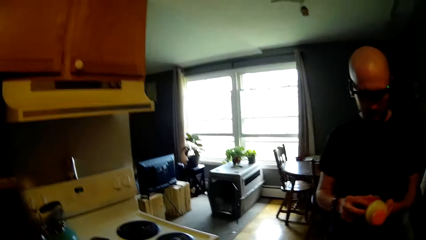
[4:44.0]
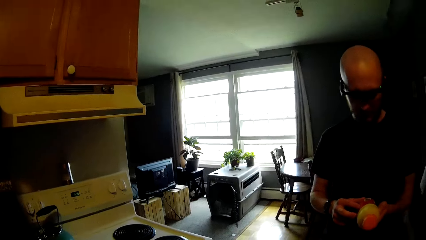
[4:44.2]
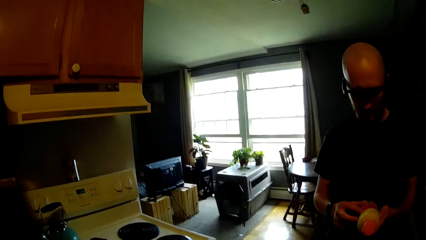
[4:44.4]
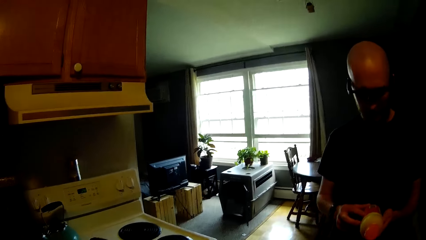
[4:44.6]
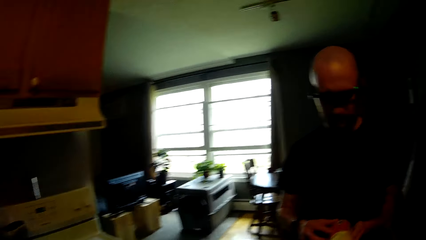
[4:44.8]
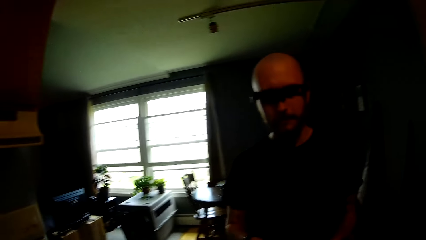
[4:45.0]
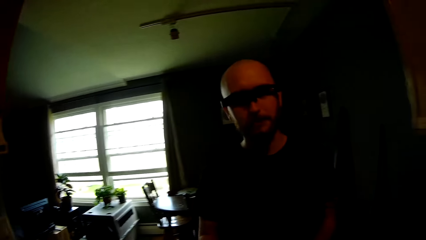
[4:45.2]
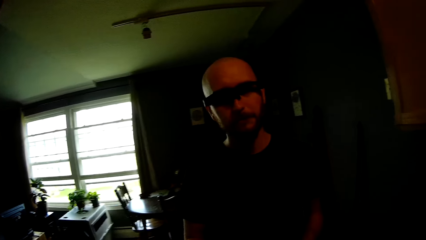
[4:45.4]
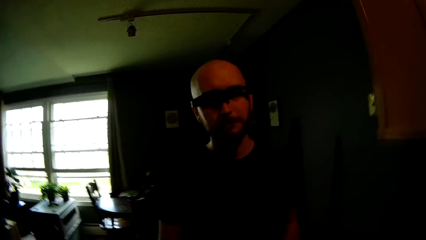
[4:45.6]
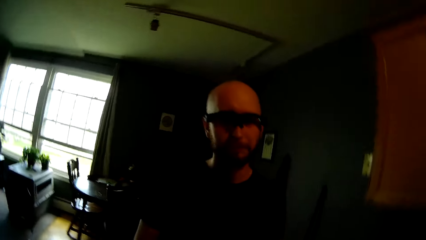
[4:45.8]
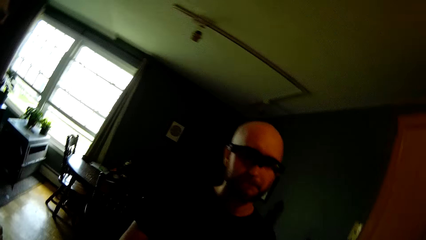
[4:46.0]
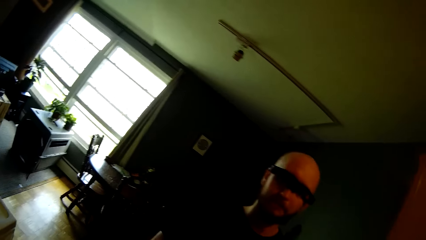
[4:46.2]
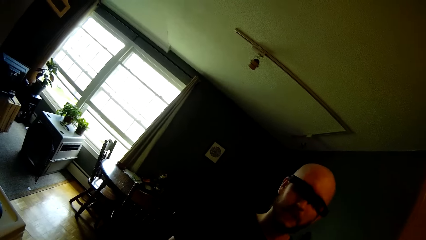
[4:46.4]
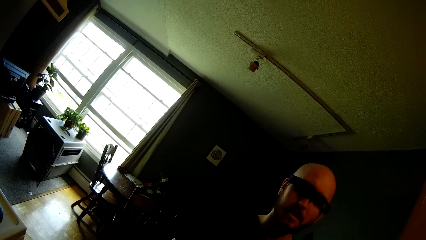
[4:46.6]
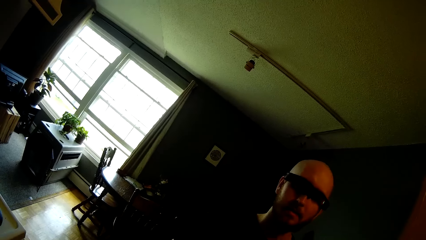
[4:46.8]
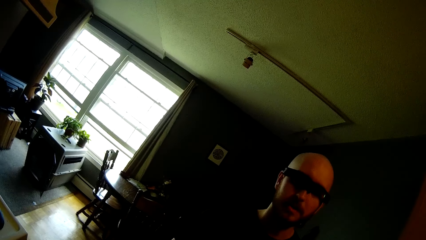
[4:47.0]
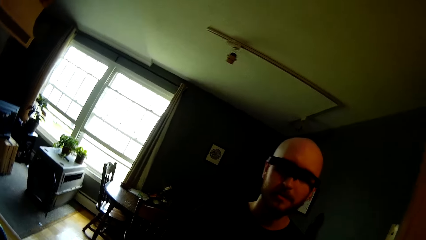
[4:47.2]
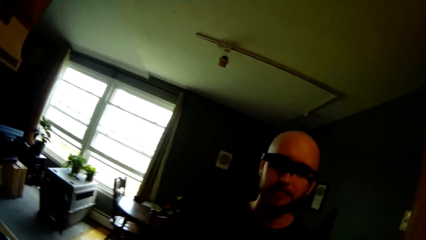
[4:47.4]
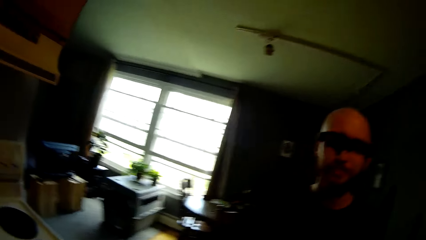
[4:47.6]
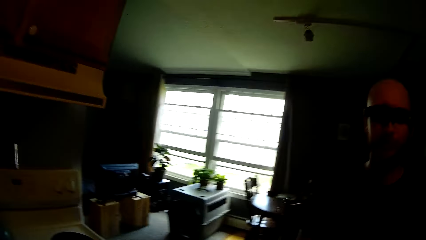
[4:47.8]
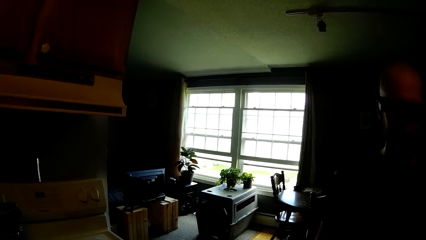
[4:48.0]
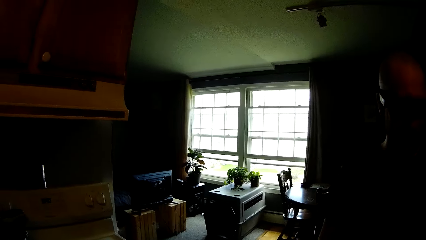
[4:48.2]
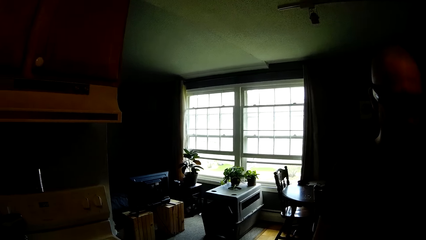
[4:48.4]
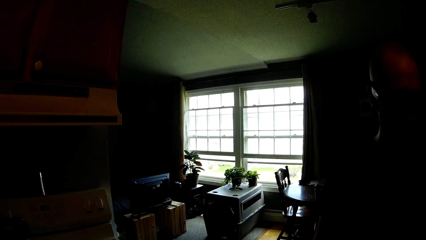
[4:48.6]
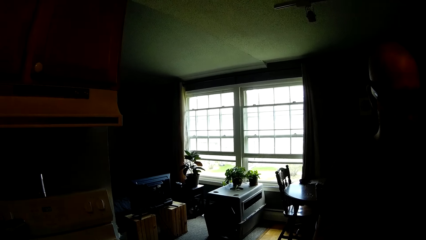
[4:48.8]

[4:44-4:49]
A man dialogues with the camera wearer.

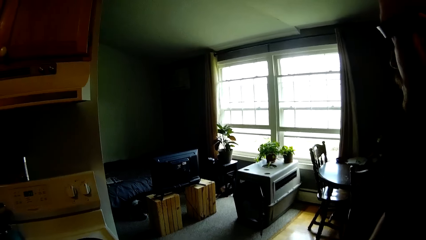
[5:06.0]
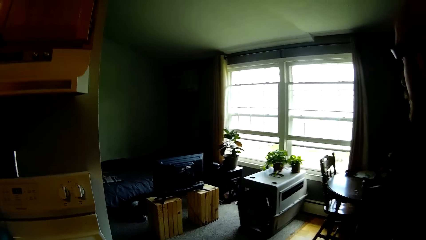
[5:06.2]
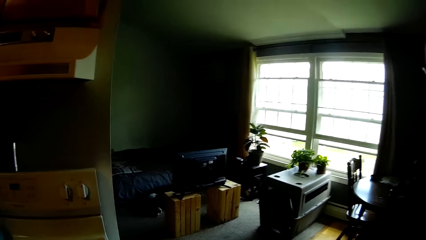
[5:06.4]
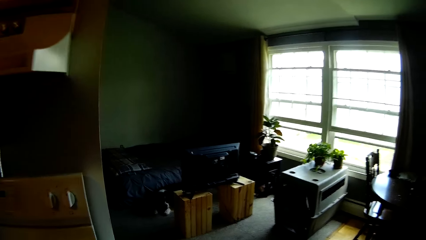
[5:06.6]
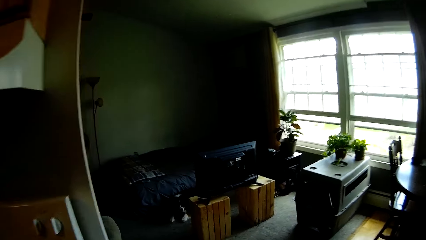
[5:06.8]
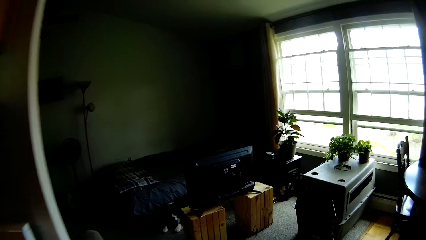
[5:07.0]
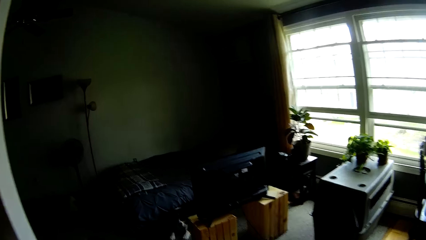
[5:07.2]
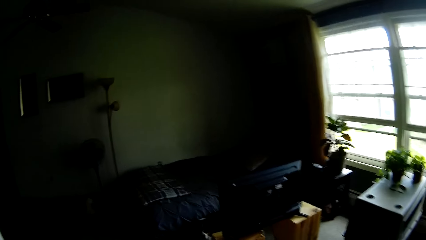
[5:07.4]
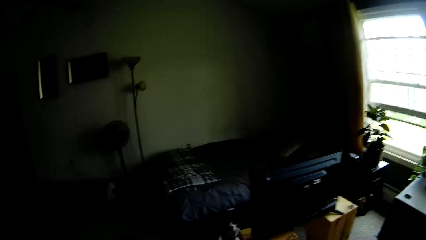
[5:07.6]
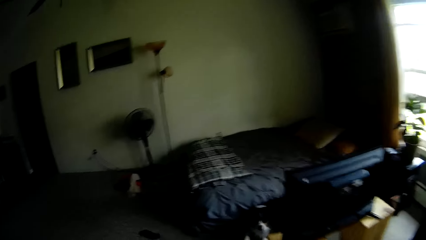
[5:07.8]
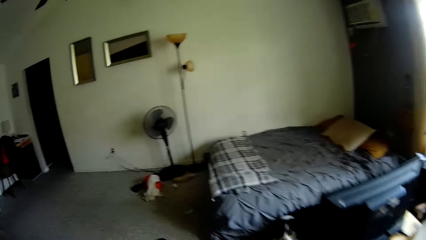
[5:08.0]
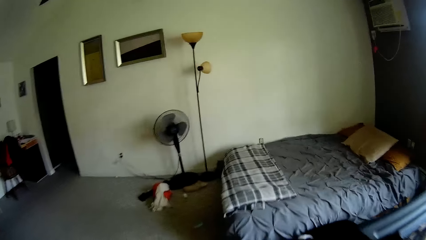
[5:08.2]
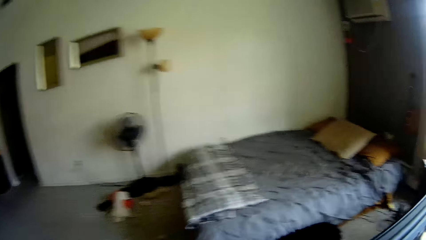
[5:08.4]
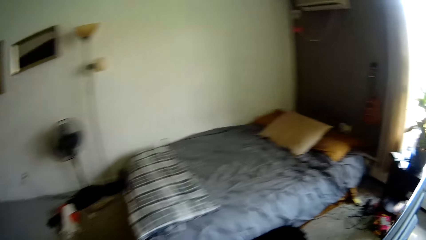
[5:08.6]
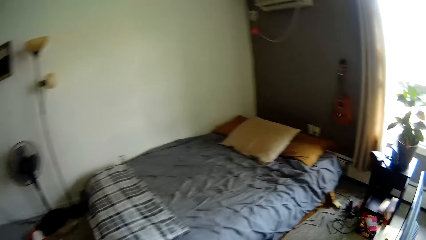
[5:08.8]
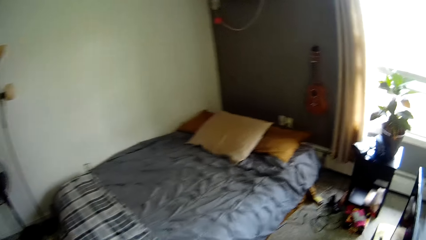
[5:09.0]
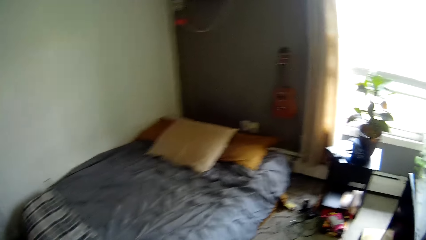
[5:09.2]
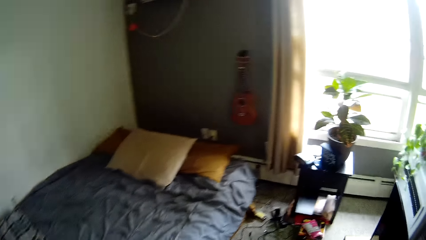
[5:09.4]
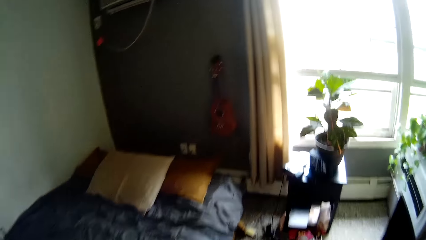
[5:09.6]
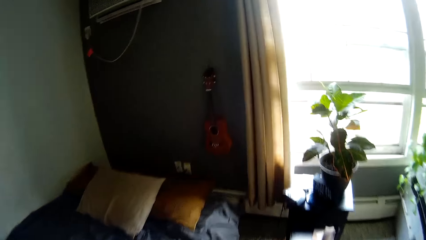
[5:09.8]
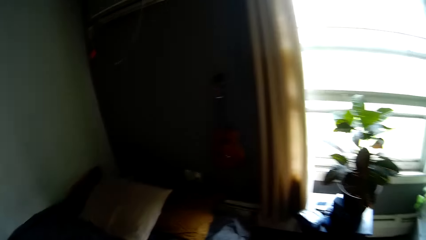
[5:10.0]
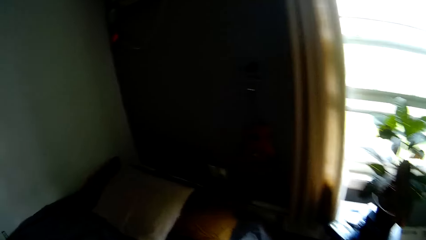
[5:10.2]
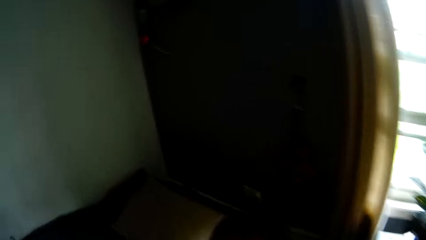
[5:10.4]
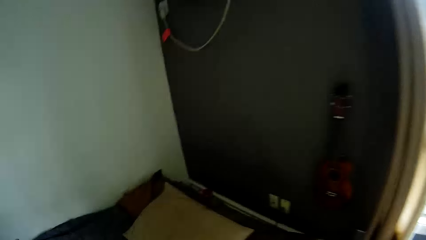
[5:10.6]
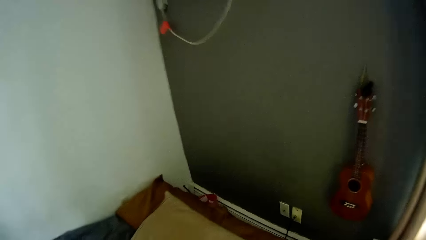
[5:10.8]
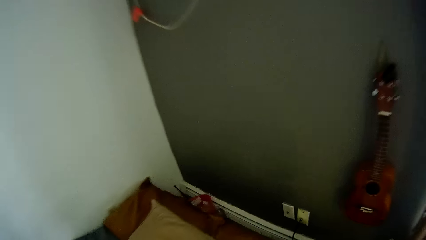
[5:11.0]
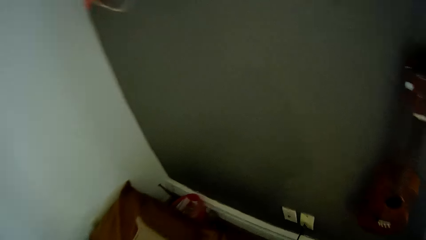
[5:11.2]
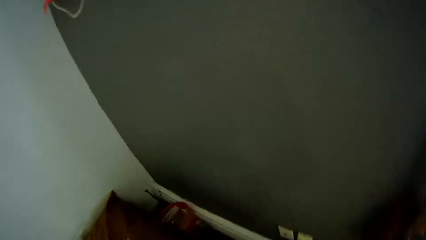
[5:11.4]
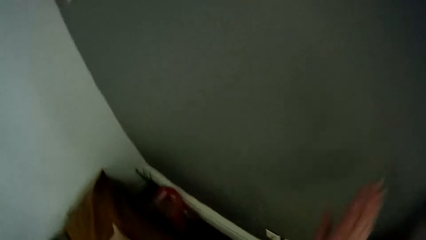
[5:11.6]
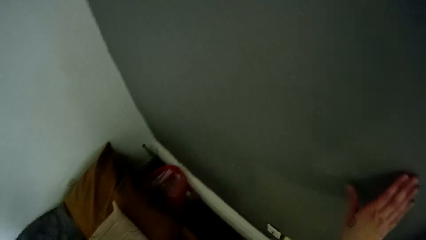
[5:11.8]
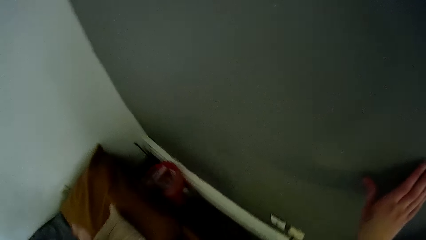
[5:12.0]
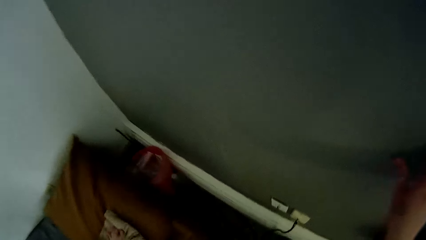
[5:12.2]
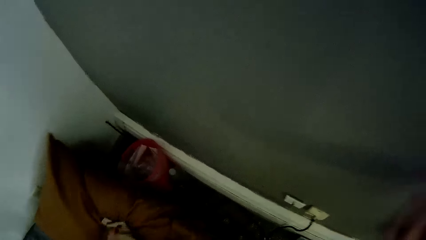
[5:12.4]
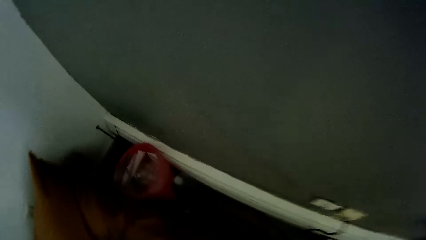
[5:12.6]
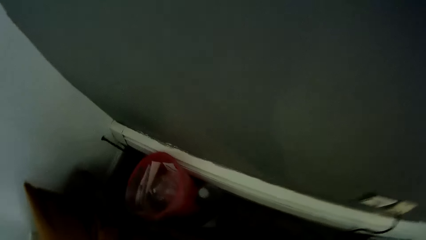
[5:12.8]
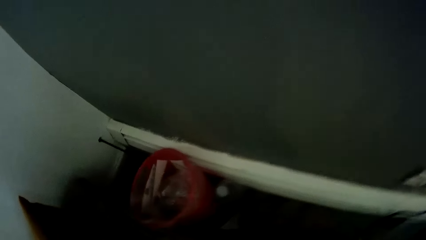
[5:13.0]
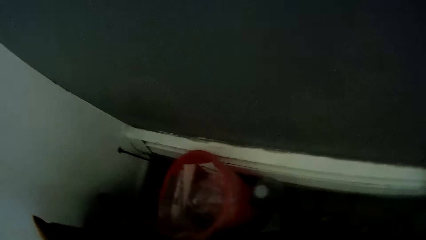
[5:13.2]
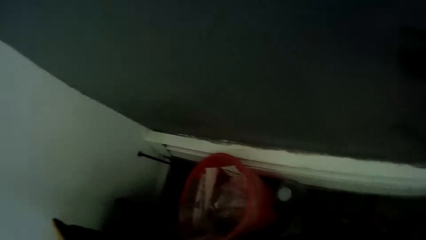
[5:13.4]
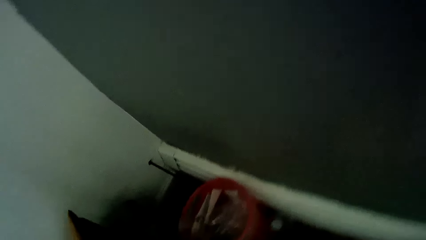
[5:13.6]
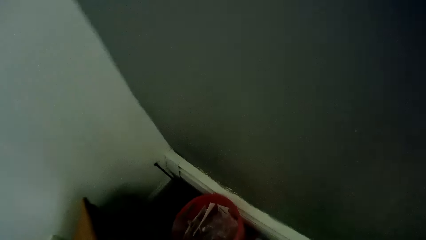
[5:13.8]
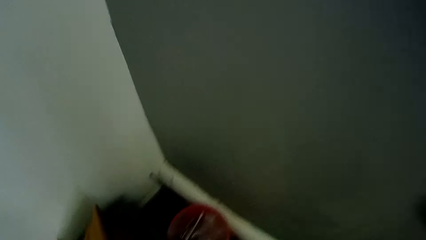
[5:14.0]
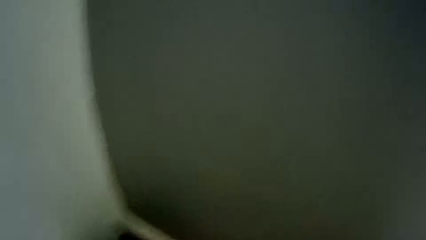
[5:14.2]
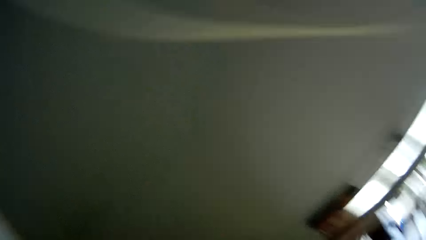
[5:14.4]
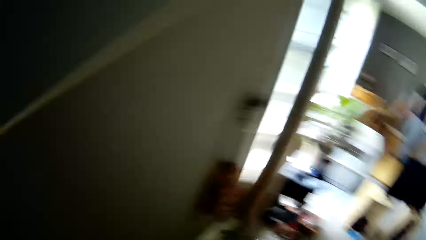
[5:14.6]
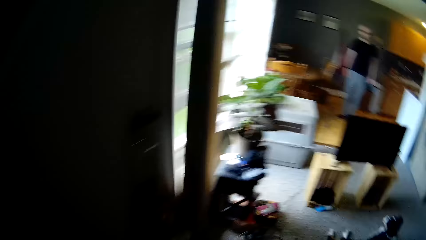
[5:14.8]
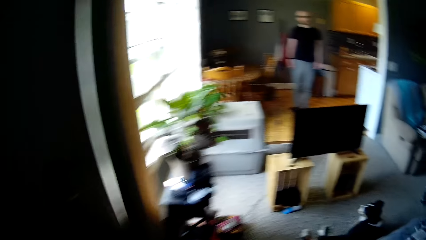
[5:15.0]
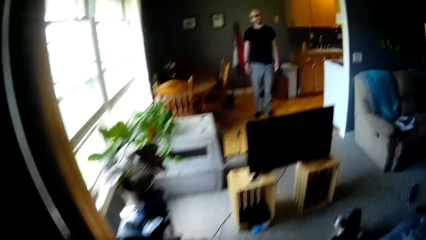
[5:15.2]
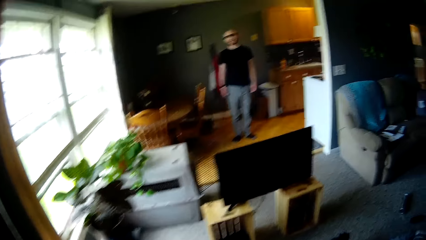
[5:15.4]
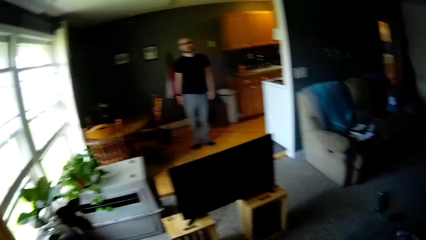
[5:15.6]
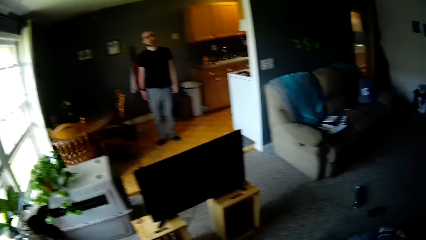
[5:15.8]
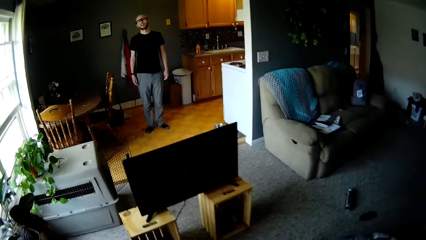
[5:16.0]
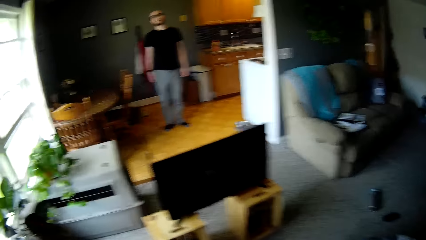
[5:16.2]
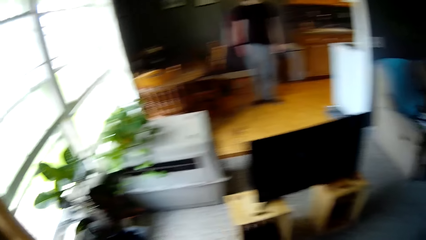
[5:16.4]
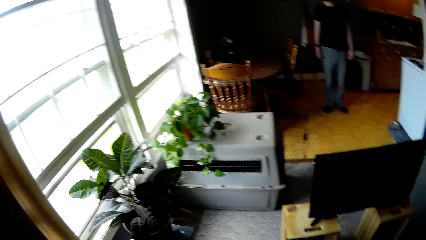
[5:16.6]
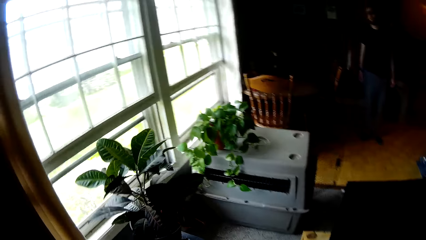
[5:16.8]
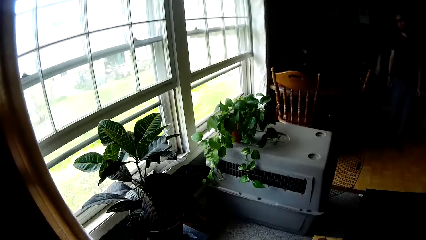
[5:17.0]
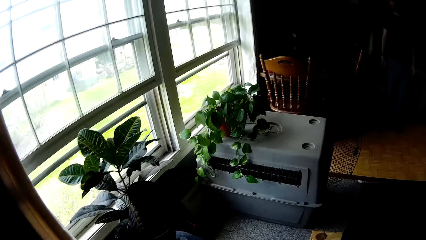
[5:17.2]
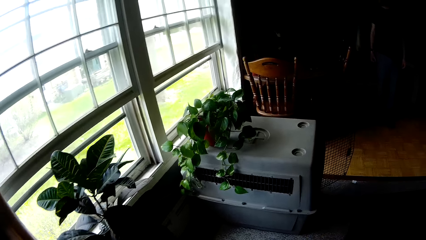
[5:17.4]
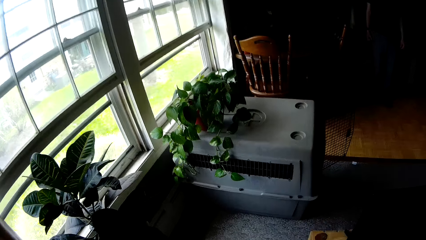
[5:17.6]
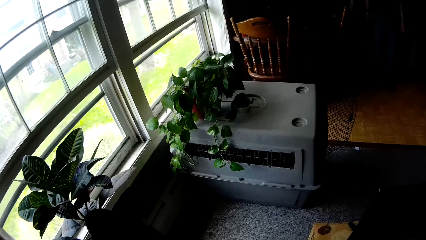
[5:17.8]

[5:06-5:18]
The camera wearer walks into a bedroom. She moves around the house. She touches the wall with her right hand. She picks up a cup from the floor with her right hand.
